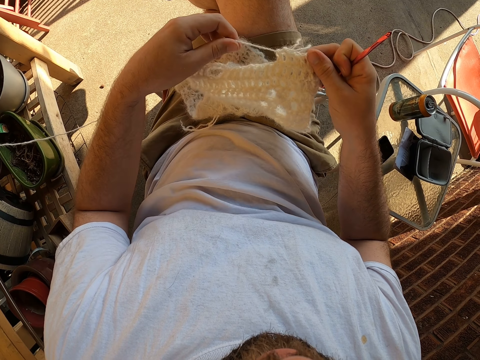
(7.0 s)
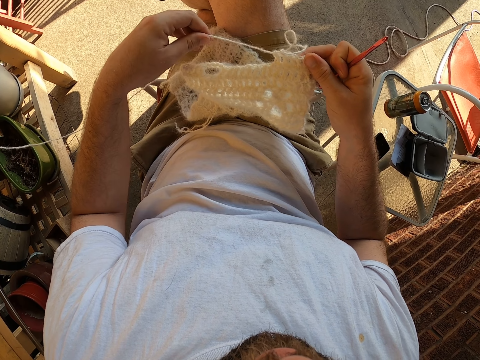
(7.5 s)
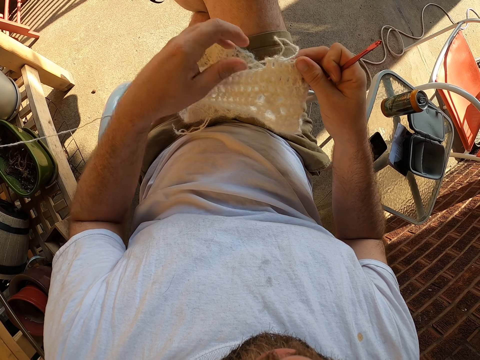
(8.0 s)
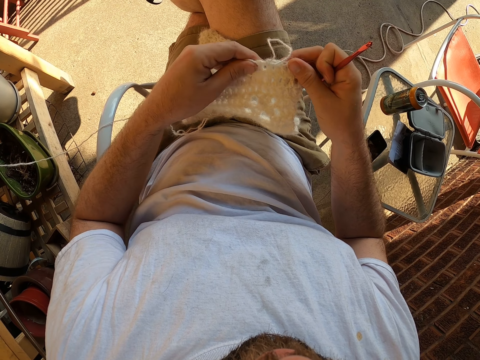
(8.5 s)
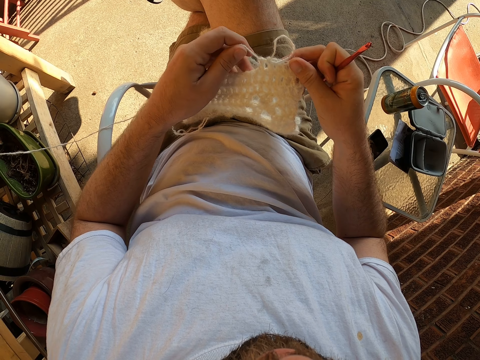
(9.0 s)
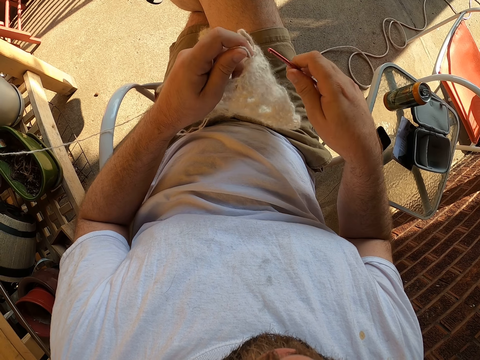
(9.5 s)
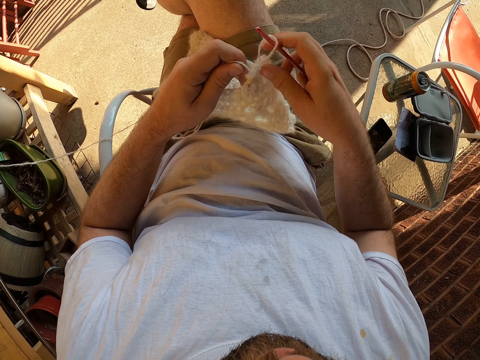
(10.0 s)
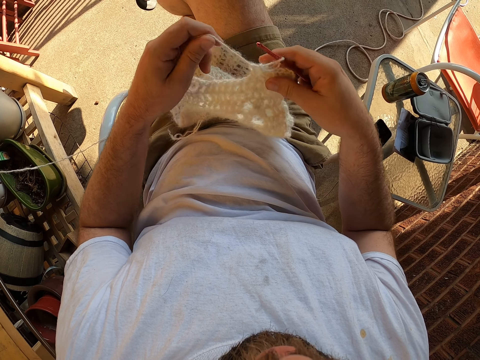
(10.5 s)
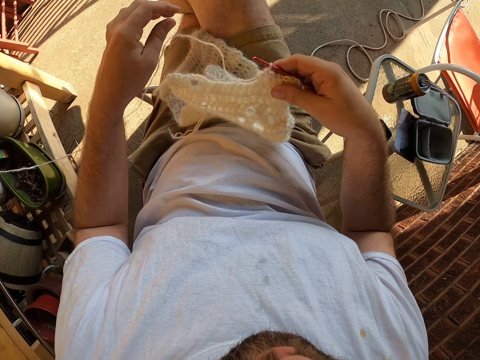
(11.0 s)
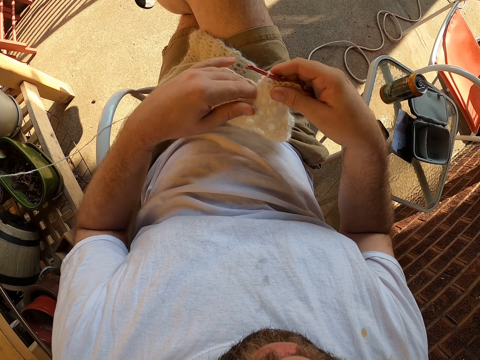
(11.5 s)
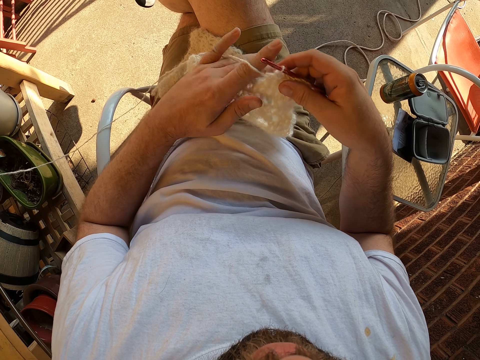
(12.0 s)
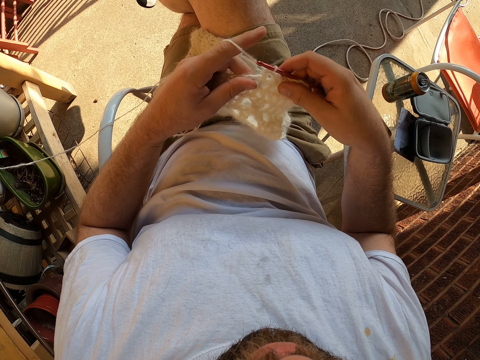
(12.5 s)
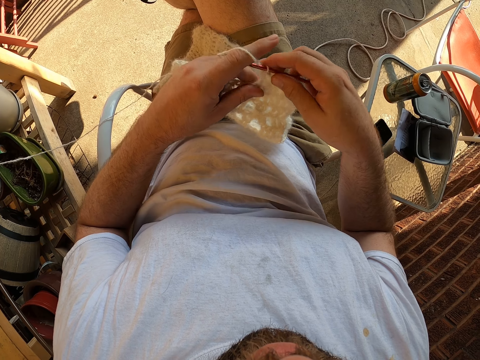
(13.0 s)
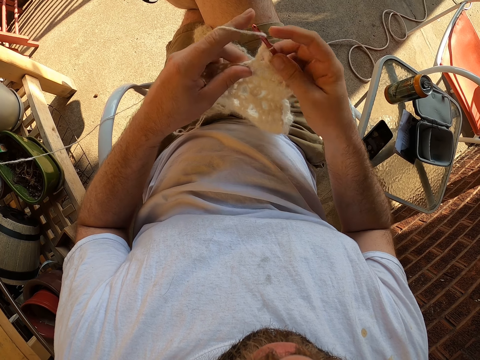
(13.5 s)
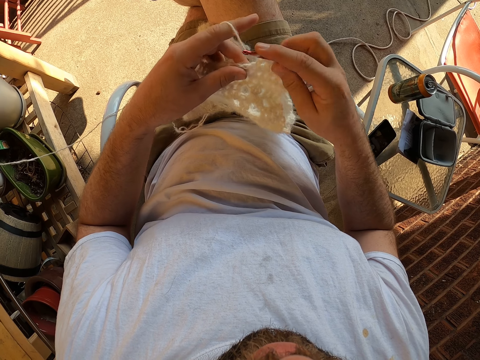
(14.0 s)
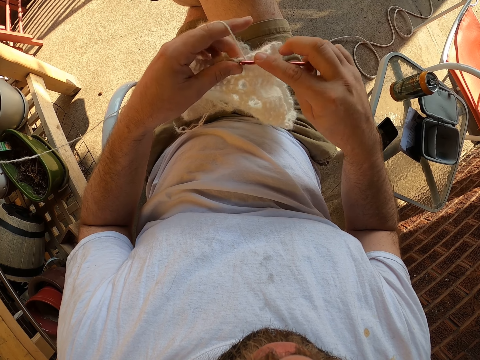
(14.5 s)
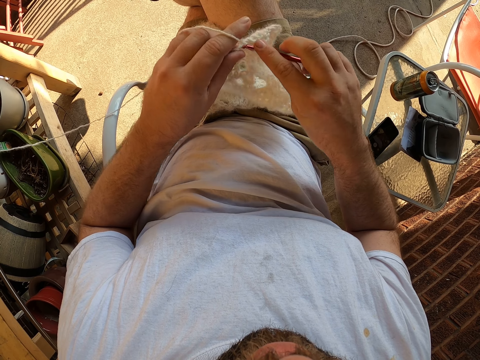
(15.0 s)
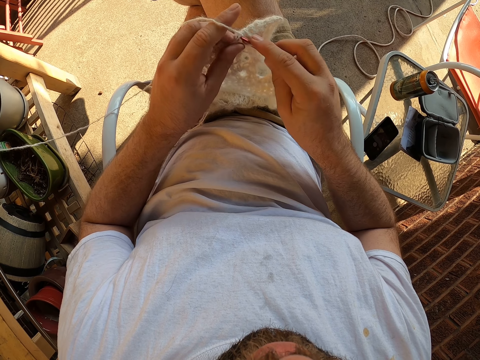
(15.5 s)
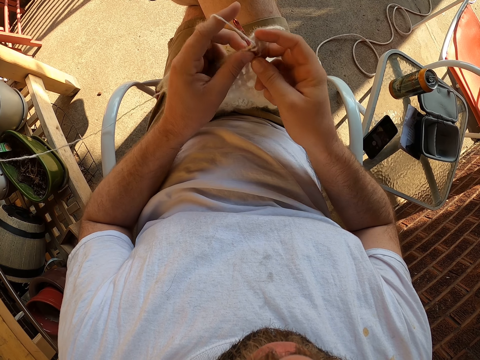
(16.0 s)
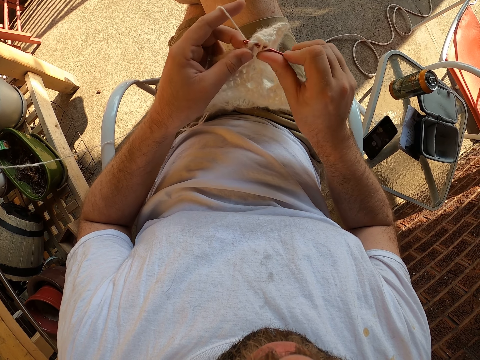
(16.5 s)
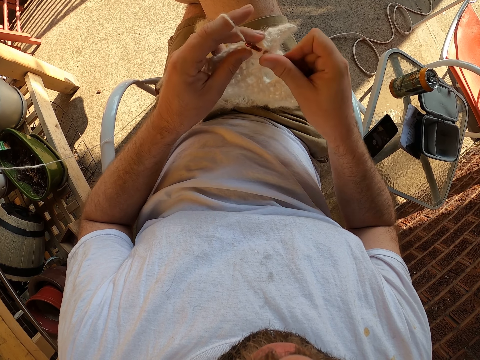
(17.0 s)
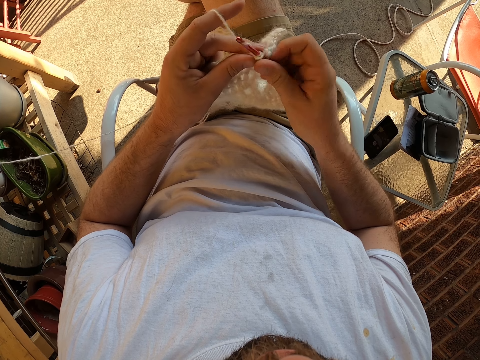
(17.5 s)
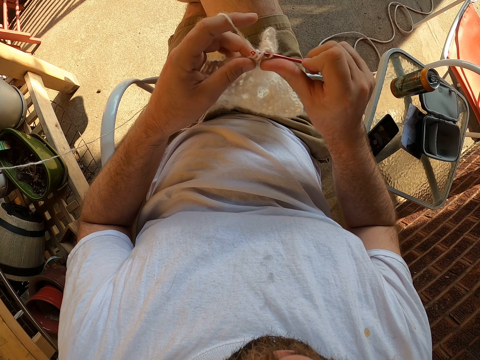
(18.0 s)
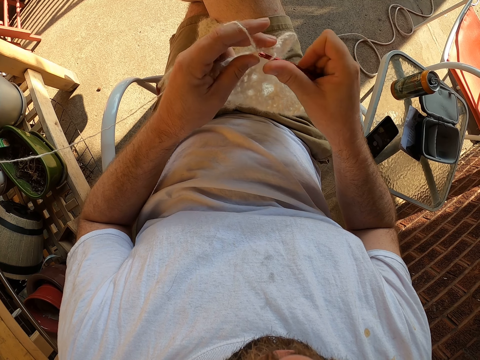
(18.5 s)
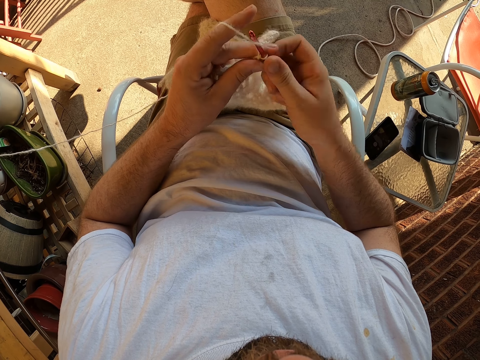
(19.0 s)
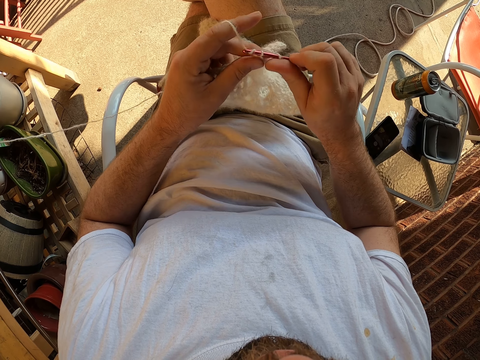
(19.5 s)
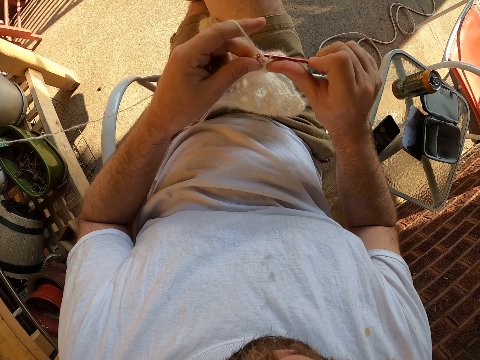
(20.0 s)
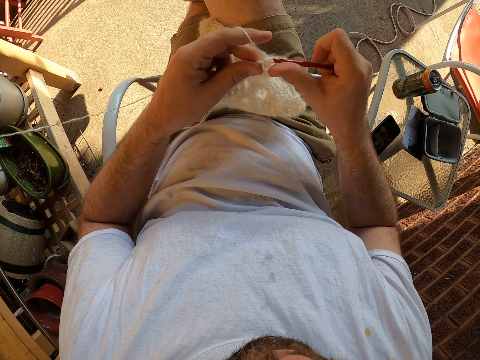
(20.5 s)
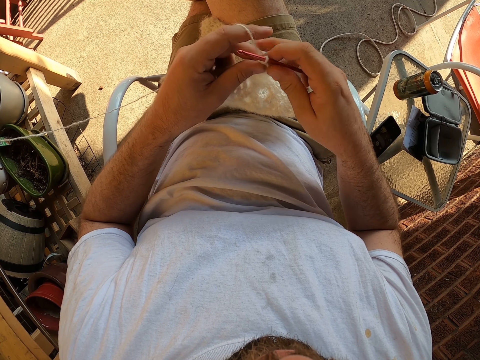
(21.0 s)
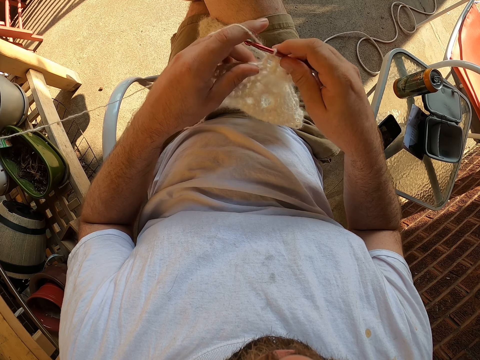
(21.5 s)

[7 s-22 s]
The camera wearer pulls the thread. They insert the crochet. They tighten the thread. They roll the thread on the finger. They knit the yarn with the knitting needle with both hands.

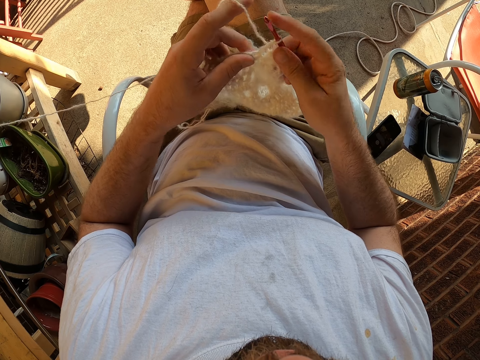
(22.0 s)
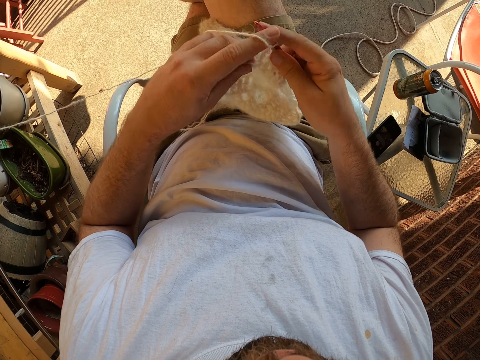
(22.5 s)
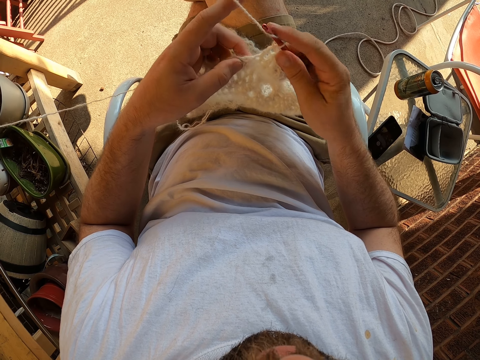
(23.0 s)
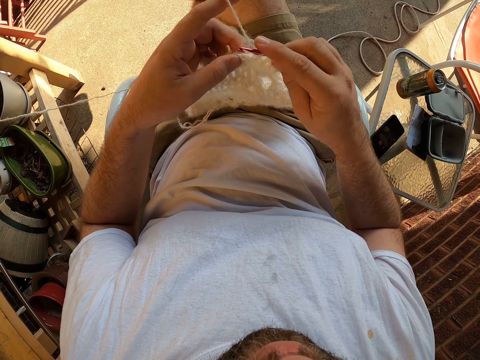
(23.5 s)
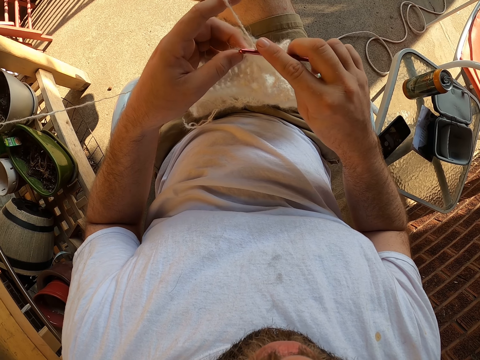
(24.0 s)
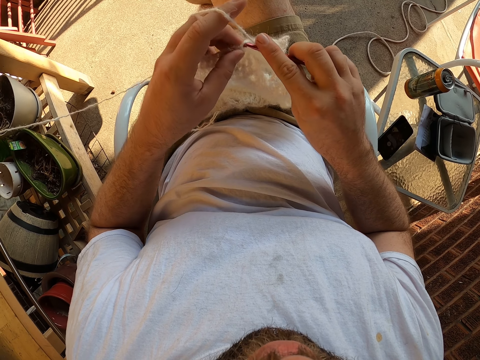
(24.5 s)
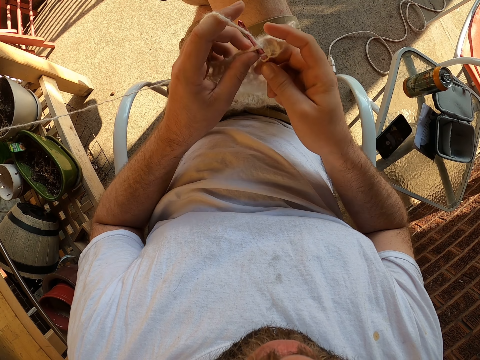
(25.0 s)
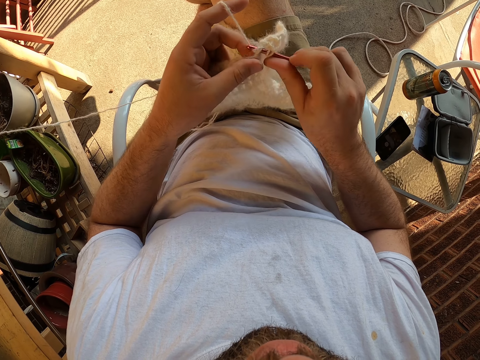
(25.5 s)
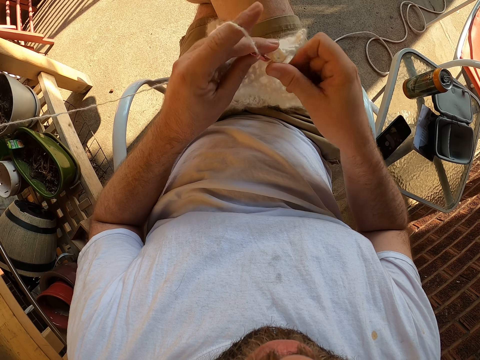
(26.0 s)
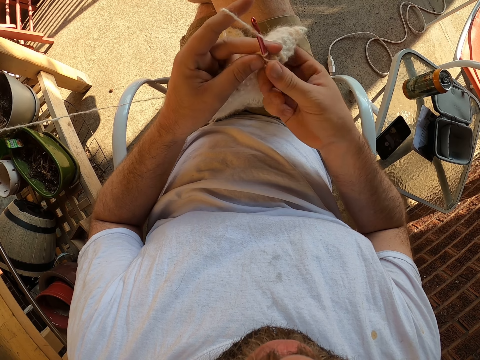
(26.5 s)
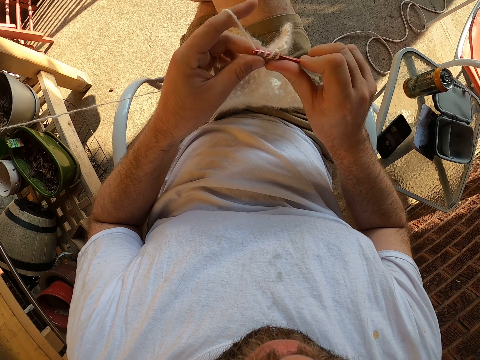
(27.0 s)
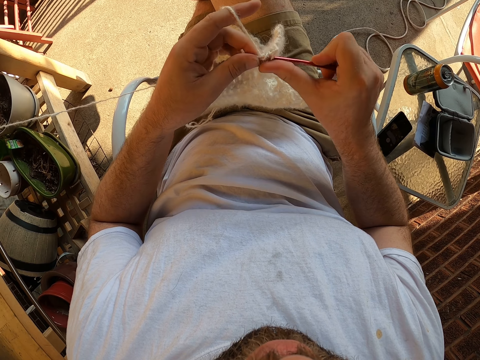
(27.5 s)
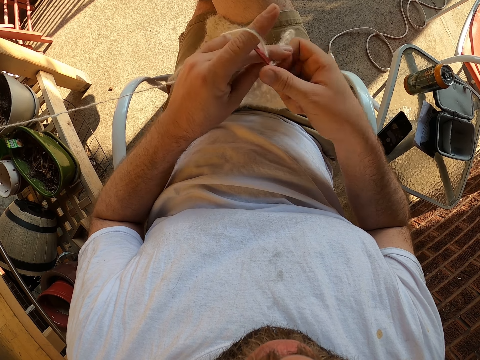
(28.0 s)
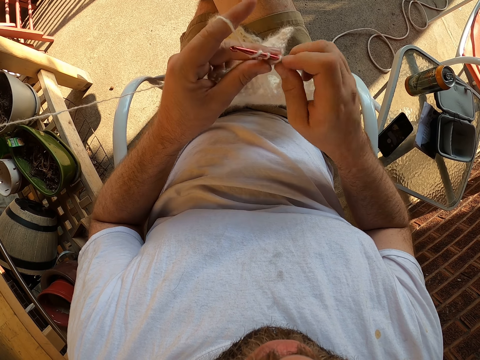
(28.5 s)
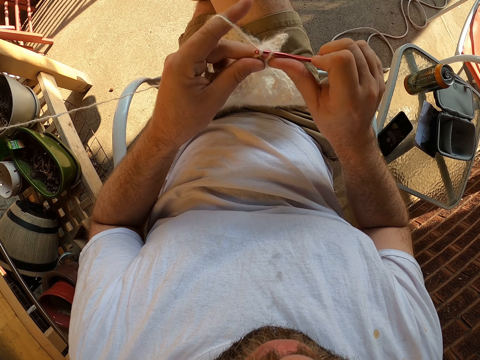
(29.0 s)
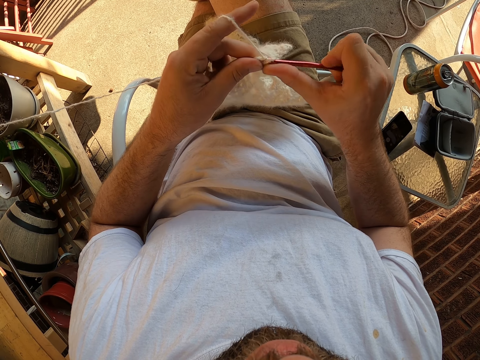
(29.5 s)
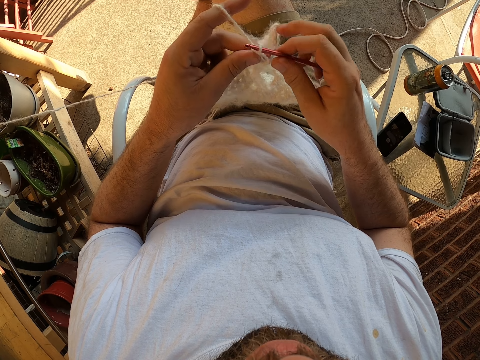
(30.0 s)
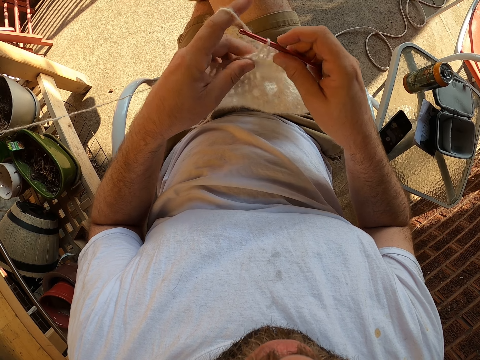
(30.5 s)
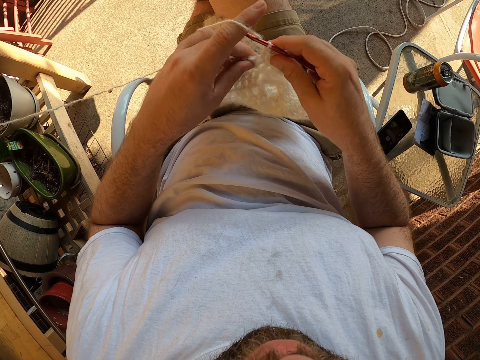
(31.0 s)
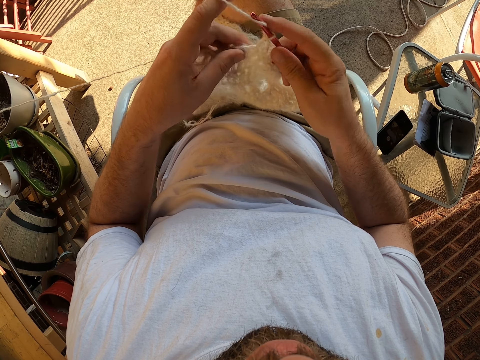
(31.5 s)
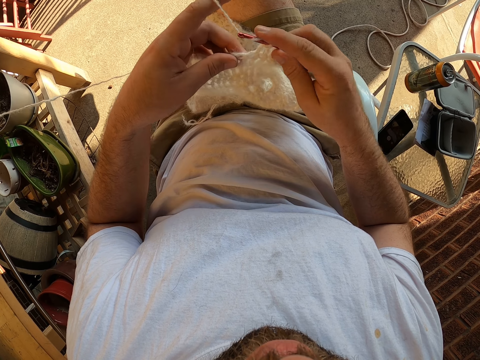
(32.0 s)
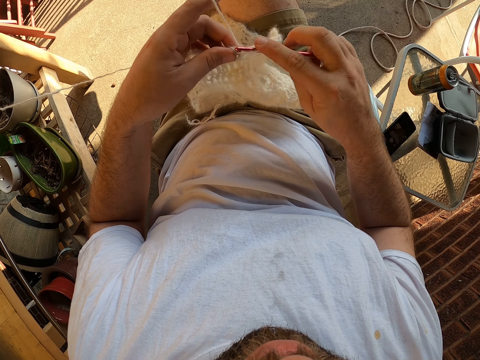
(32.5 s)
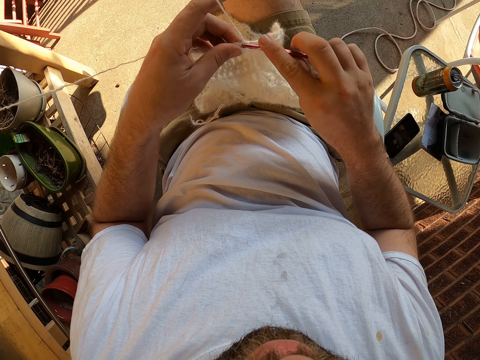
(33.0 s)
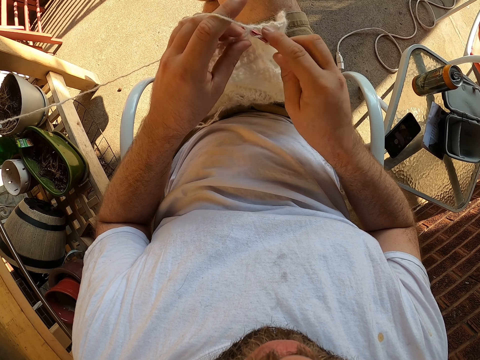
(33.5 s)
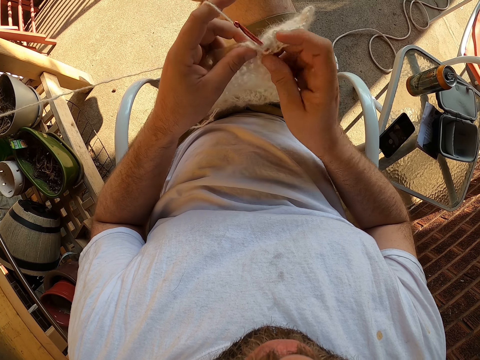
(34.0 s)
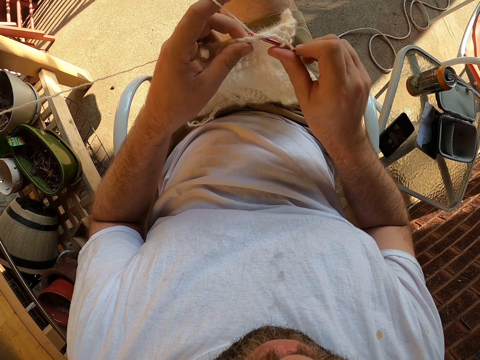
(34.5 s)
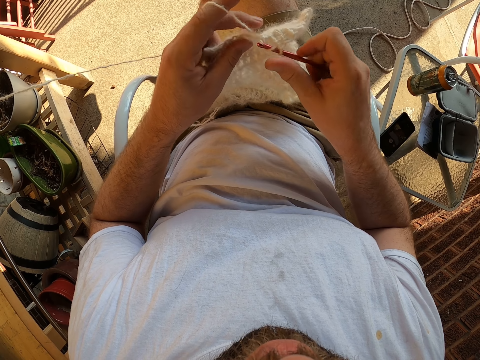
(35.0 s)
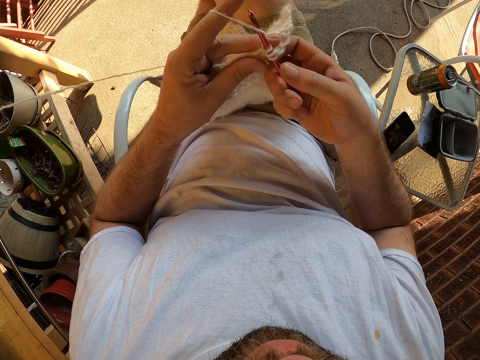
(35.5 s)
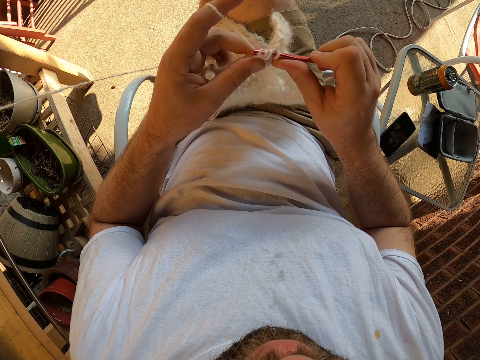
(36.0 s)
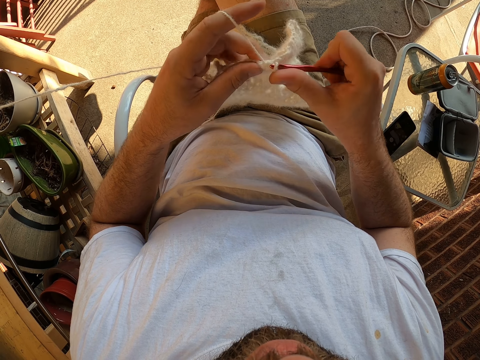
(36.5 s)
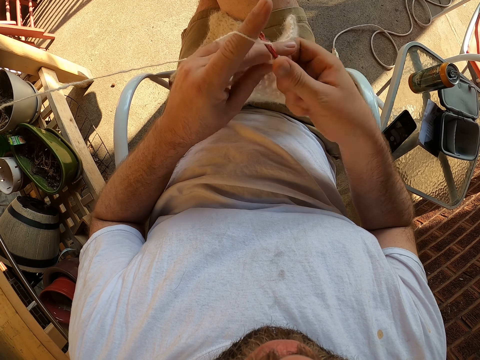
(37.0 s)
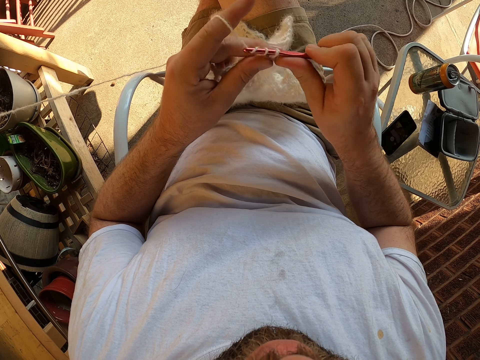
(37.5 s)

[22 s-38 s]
The camera wearer adjusts fingers on the fabric. They crochet the fabric.
